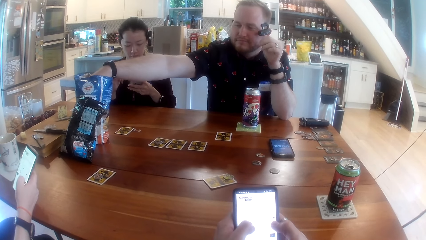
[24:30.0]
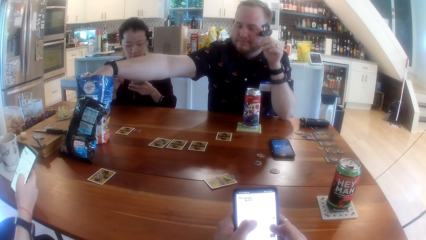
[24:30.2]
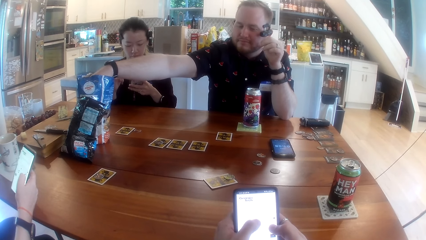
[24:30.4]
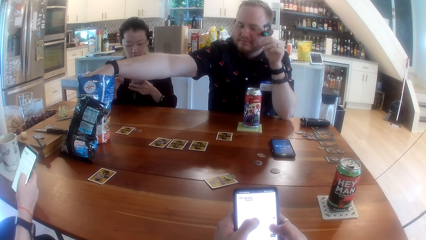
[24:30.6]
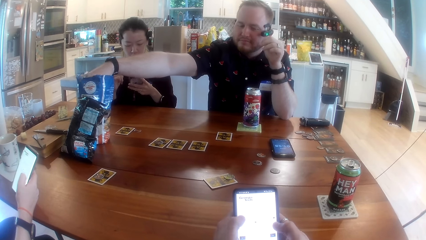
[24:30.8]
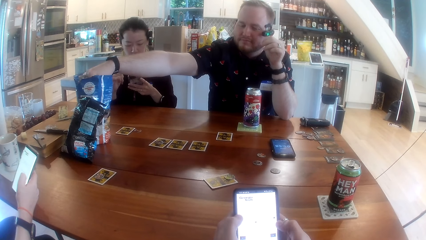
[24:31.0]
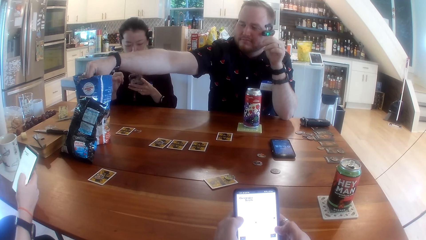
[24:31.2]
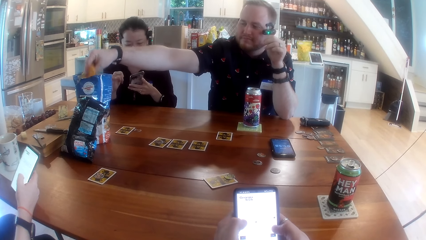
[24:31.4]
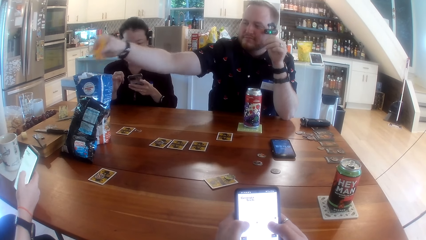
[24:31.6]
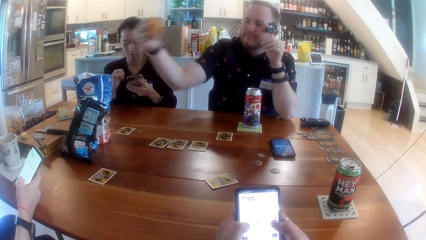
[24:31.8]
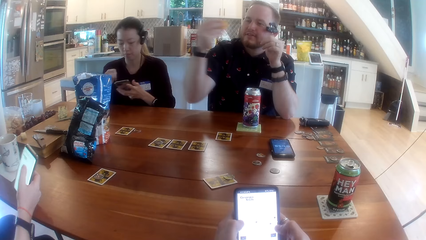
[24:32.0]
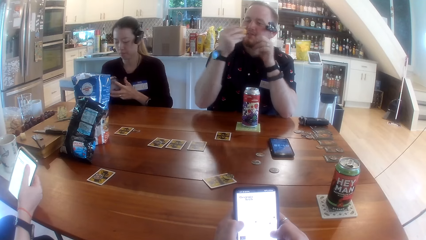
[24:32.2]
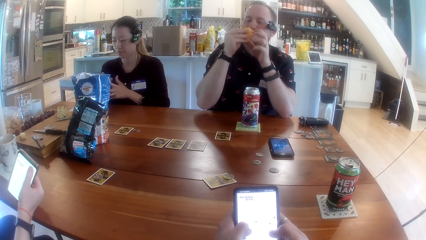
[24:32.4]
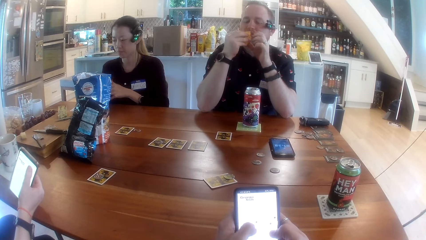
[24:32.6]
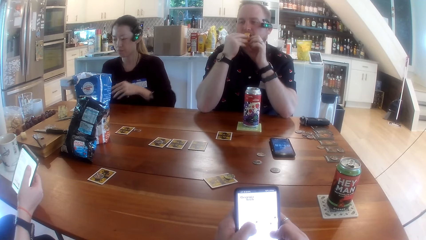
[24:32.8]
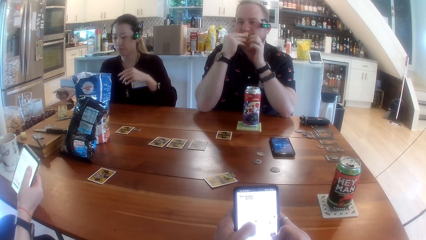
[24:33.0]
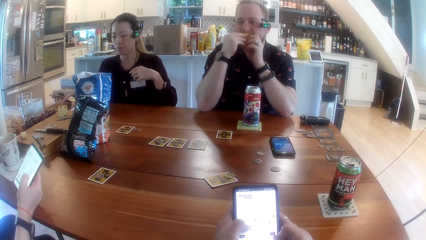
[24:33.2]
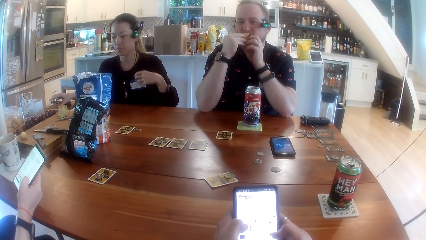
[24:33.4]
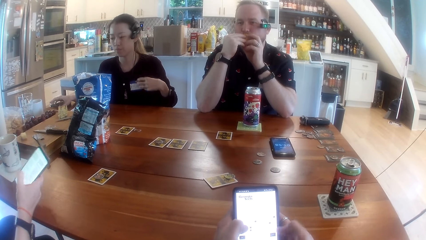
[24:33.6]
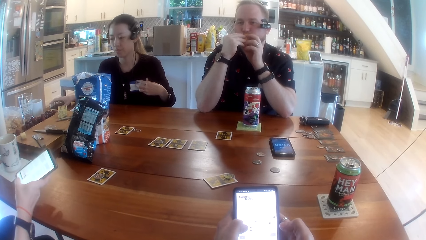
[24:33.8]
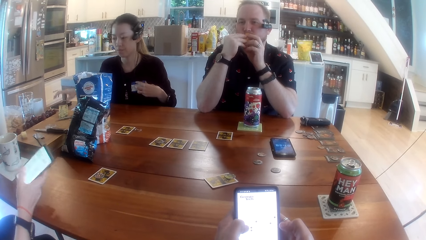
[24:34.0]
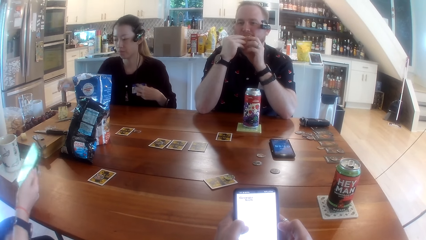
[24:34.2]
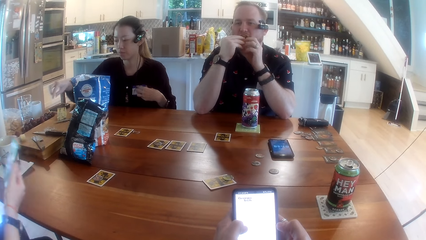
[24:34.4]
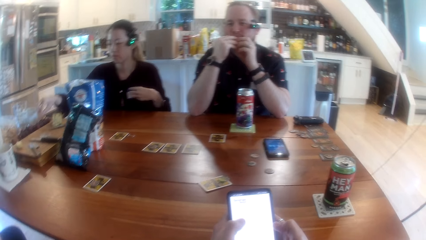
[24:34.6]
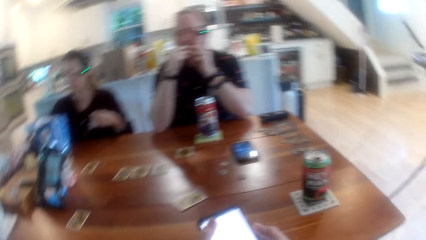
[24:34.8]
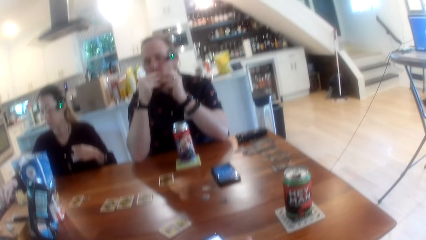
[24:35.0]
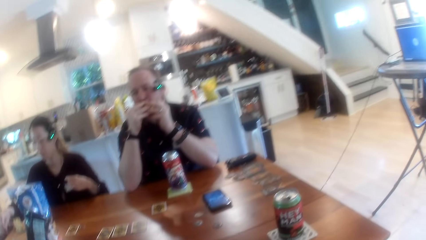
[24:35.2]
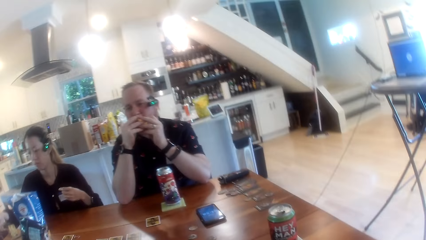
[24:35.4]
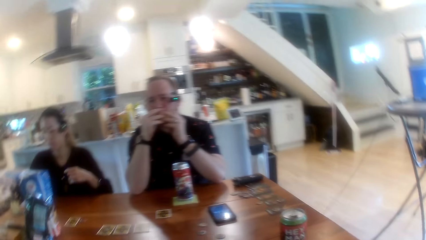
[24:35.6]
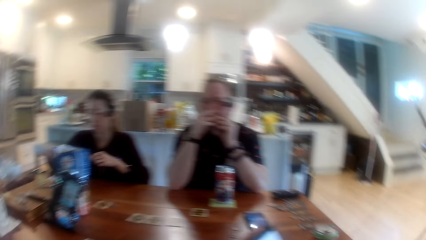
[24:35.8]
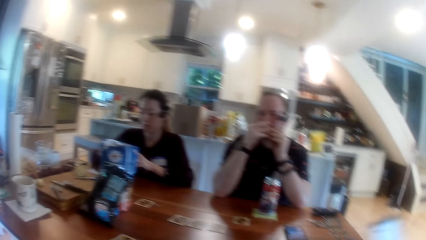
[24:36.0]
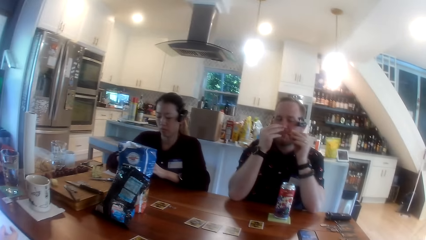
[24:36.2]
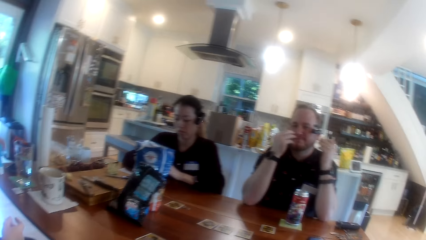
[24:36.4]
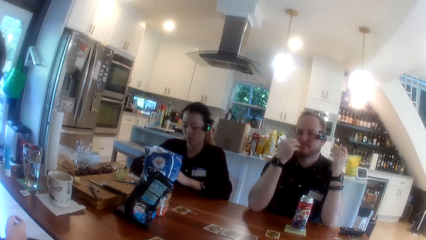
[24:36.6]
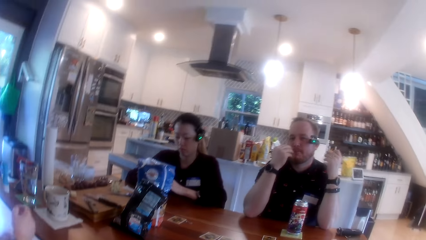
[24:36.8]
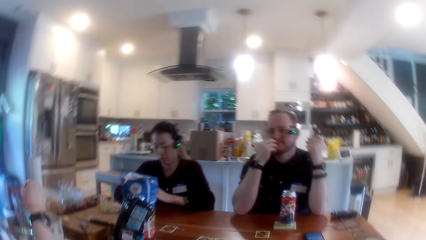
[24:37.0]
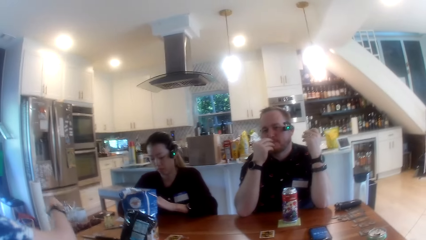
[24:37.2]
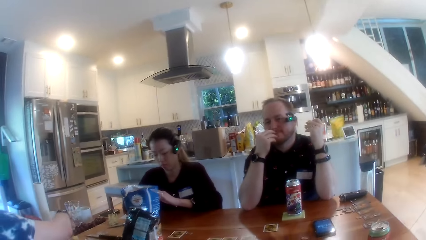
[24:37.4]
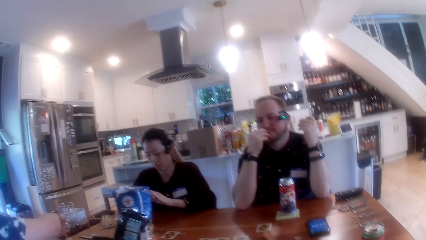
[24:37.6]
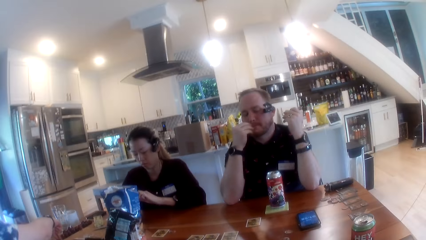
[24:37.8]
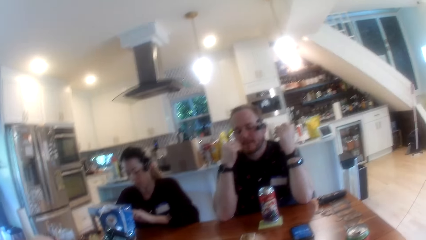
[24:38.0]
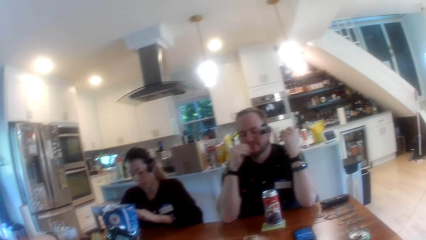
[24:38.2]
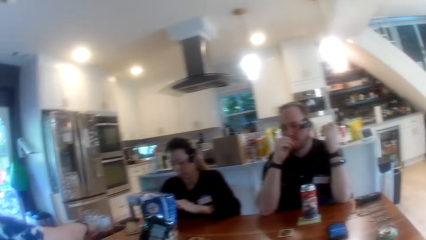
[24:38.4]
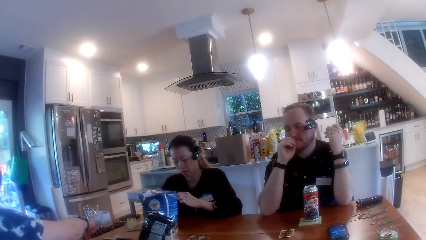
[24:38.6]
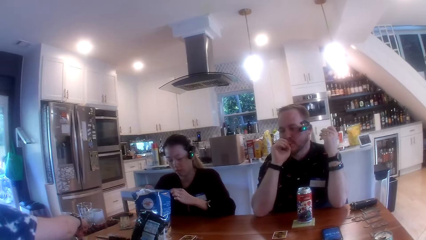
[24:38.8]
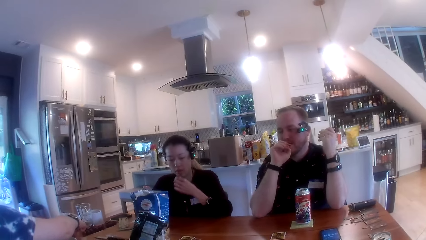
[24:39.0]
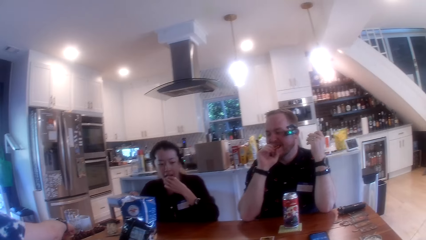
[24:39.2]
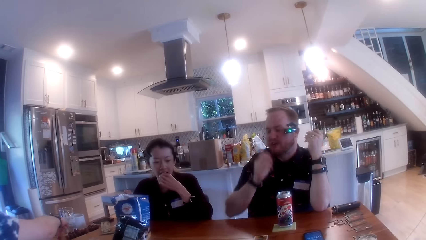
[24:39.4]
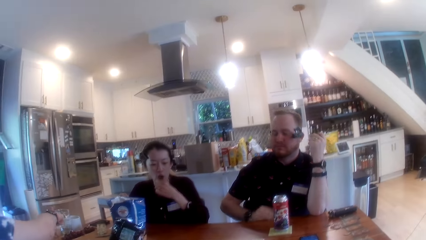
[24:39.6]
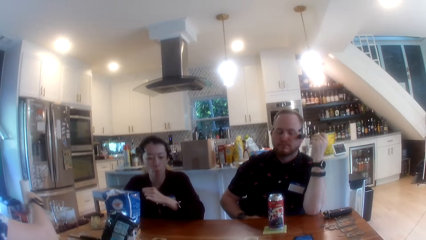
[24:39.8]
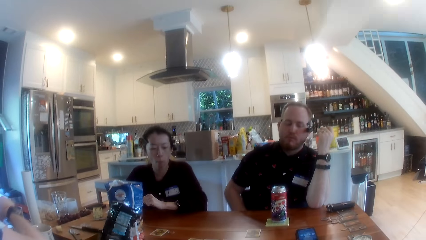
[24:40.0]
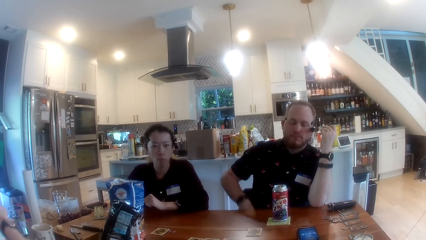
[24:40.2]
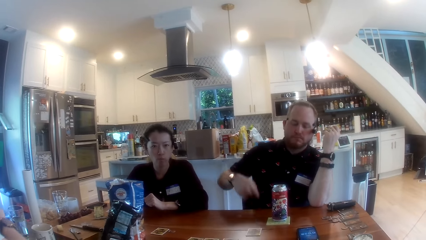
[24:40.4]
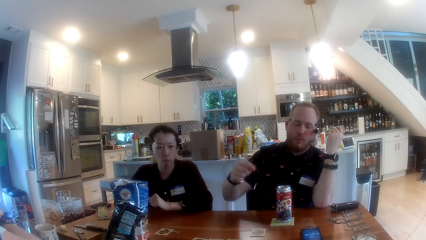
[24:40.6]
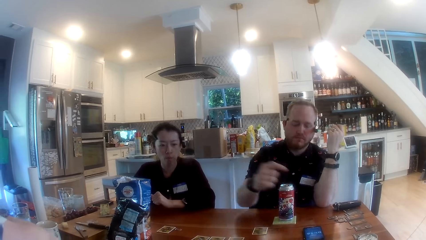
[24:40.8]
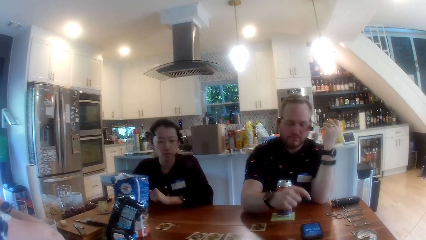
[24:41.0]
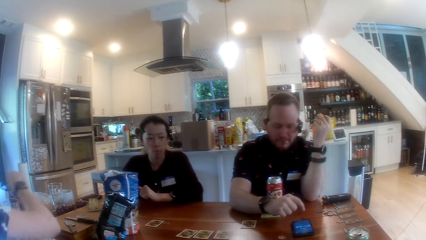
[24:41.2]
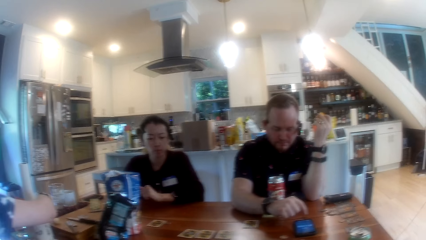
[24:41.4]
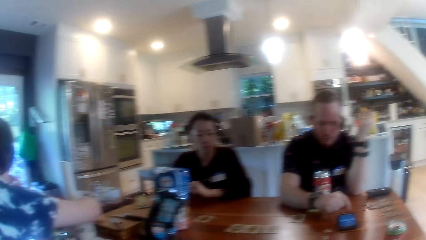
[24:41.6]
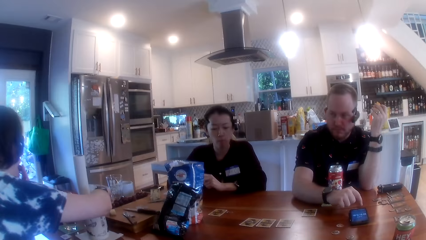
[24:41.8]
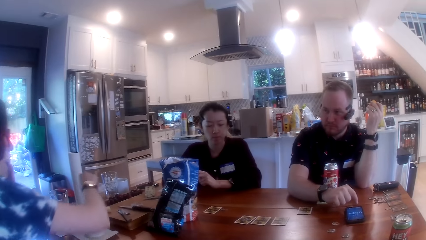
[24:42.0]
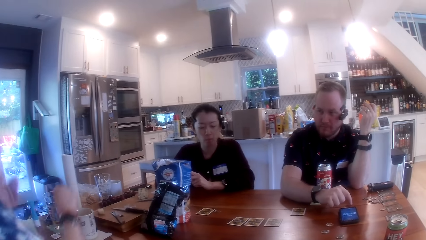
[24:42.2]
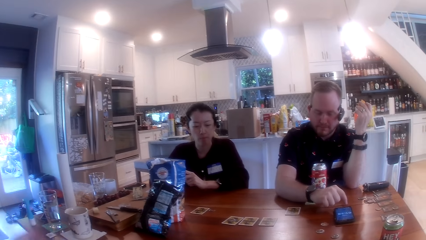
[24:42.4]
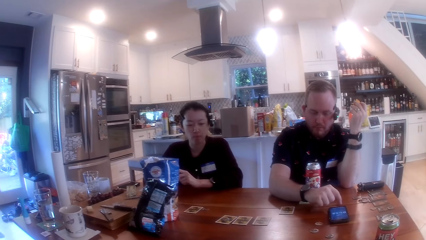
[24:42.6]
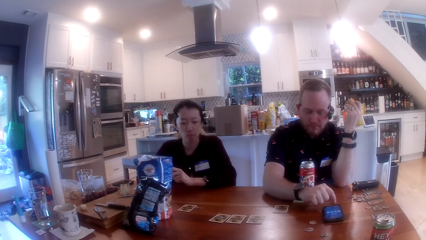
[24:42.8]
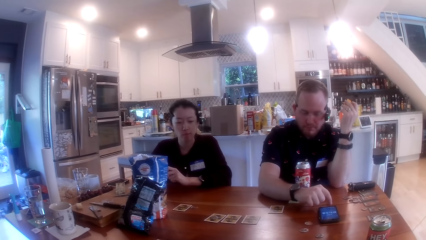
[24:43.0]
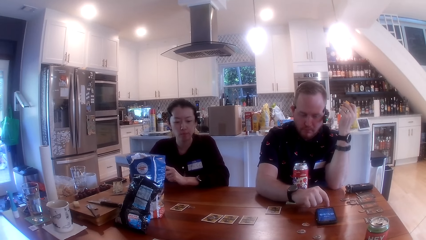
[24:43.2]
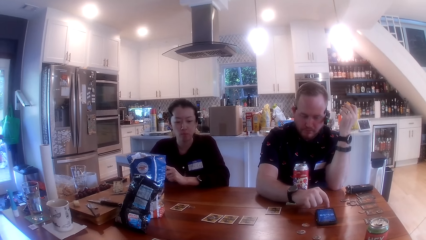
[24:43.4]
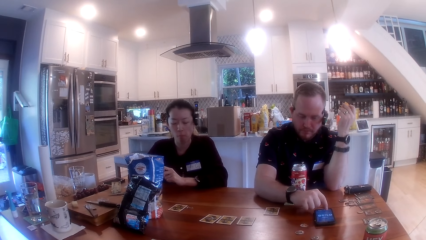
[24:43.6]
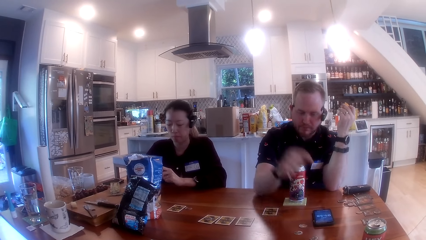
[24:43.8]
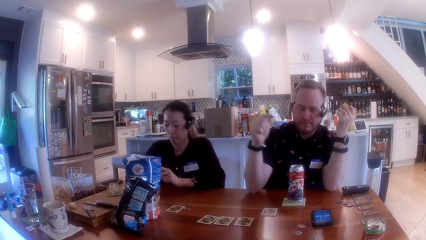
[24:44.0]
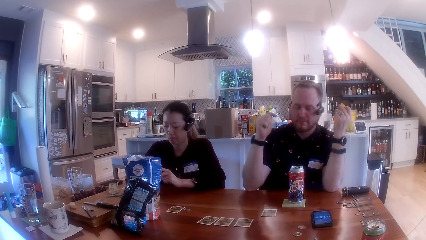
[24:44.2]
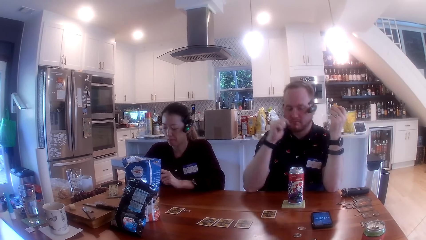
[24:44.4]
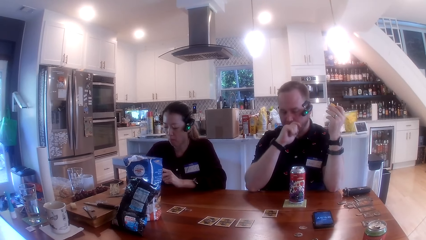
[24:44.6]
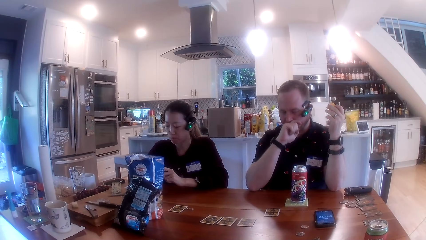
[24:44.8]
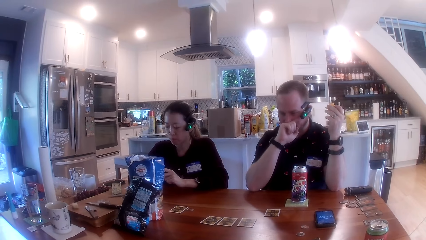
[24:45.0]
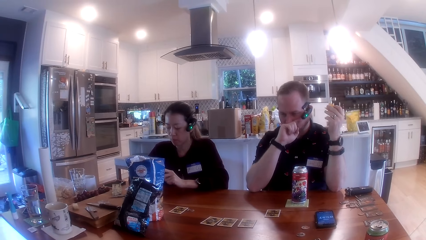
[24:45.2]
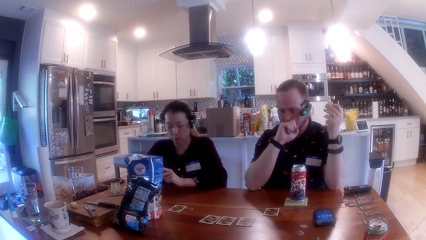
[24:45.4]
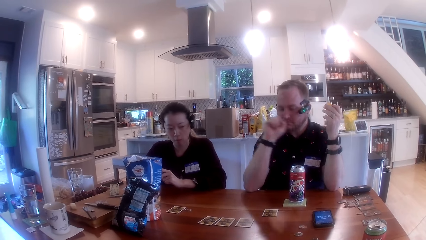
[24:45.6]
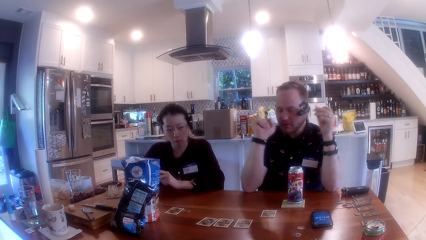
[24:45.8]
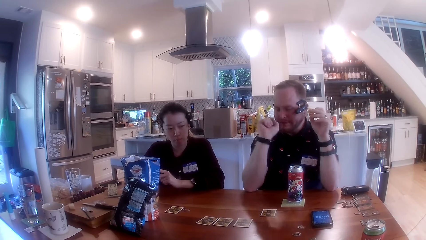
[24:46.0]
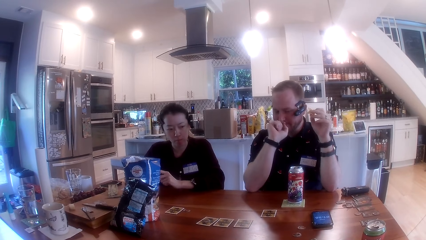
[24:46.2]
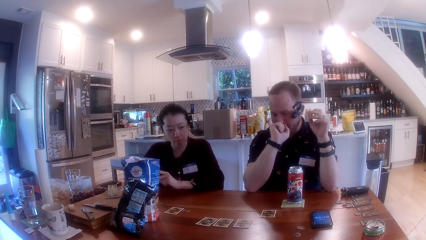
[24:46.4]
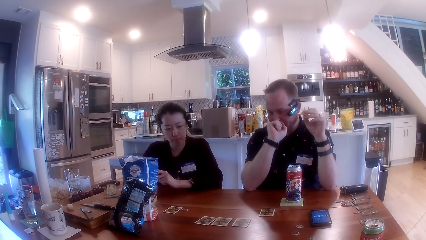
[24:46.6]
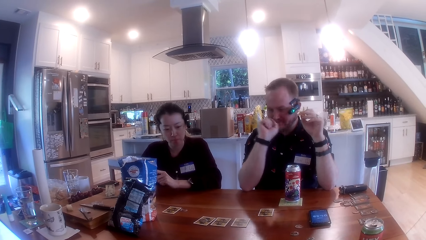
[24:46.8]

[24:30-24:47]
The man takes out chips from the bag of chips with his right hand. The woman passes her phone from her left hand to her right hand. The man holds the chips with both hands and eats some chips in his hands. The woman puts her phone down on the table with her right hand and takes a grape from a tray on the table with her right hand. The camera wearer looks around. The woman passes the grape to her left hand and eats the grape in her left hand. The camera wearer talks to the man, the woman, and another woman. The other woman takes a shortbread from a board on the table with her right hand. The man talks and taps on the screen of his phone on the table with his right index finger. The camera wearer looks around.
